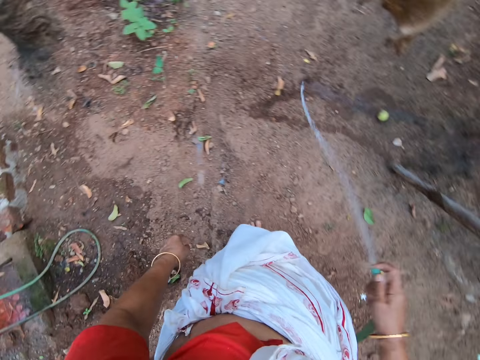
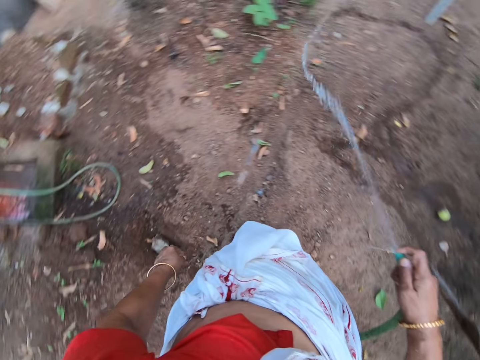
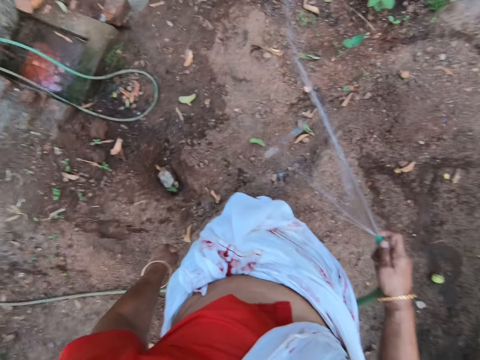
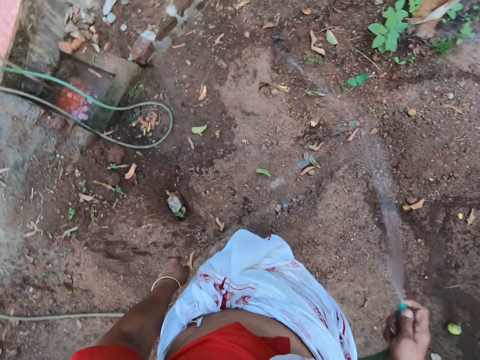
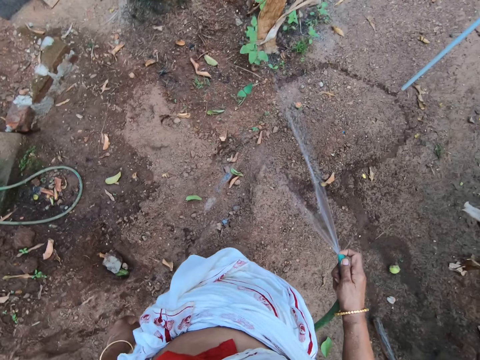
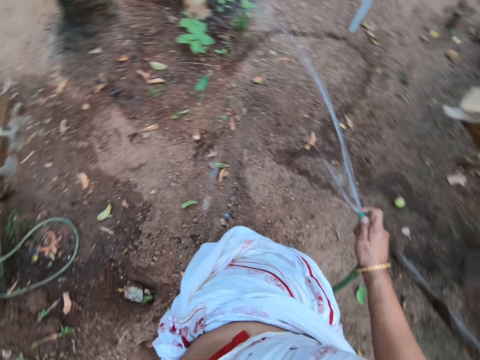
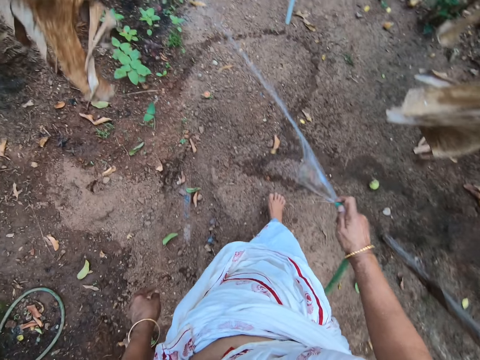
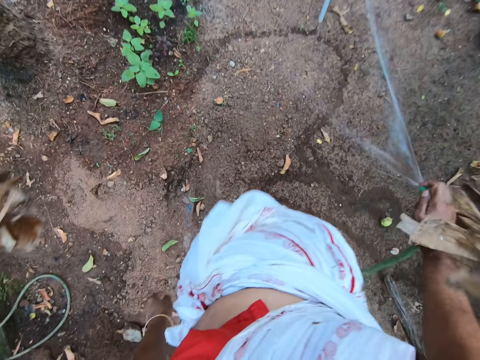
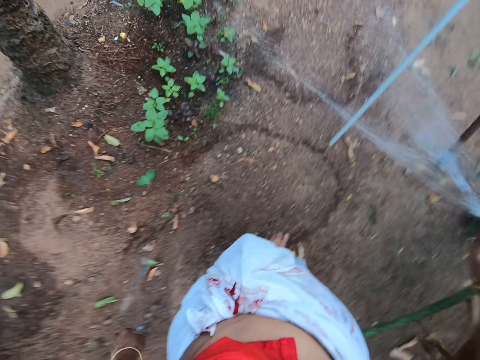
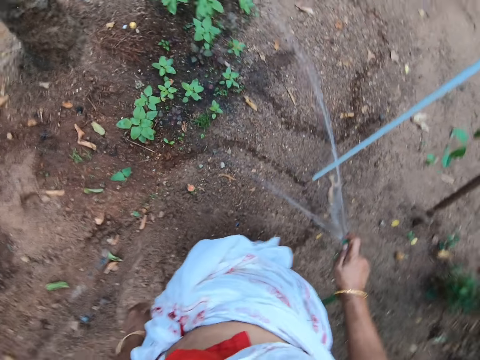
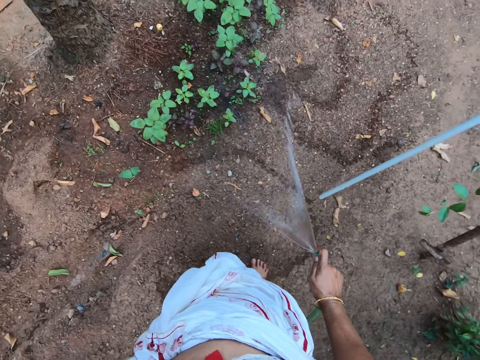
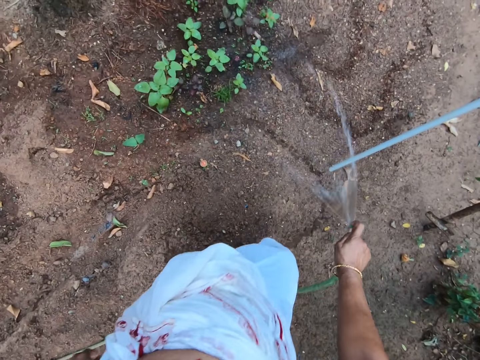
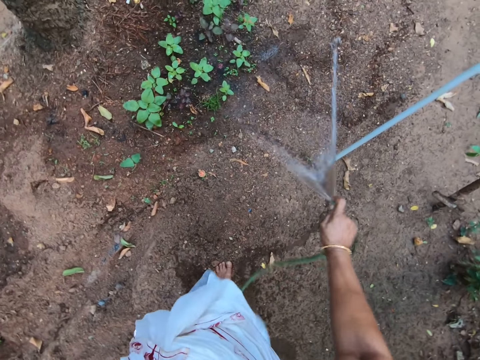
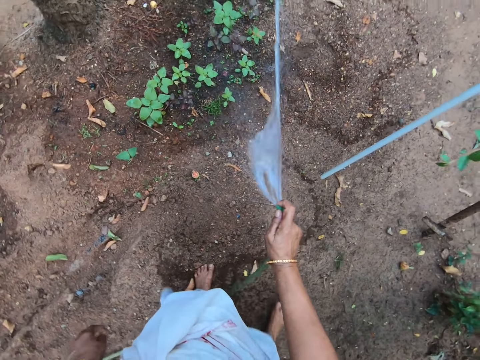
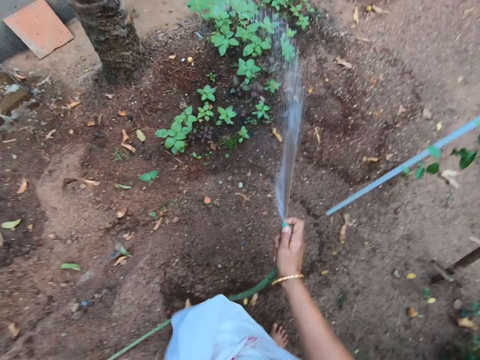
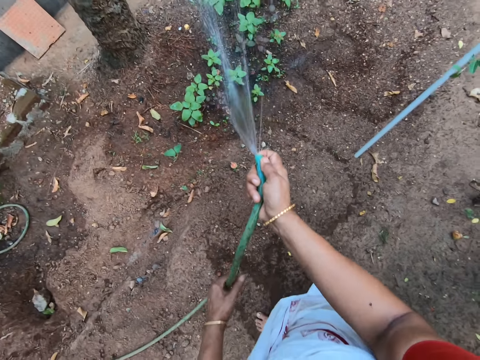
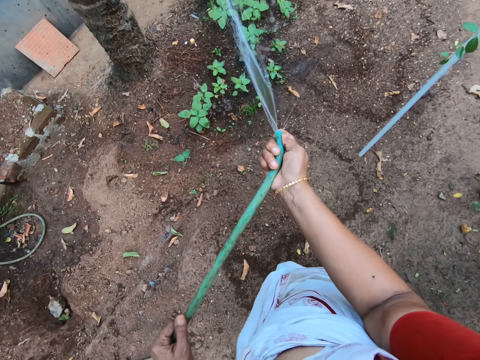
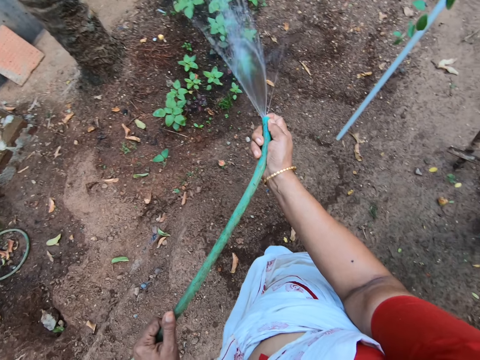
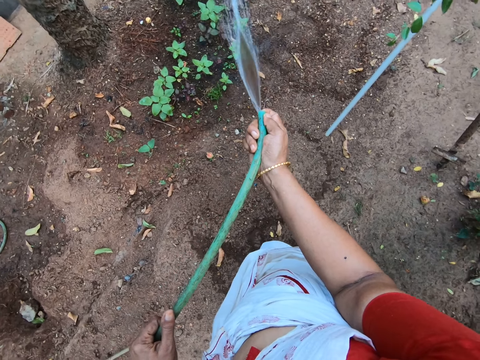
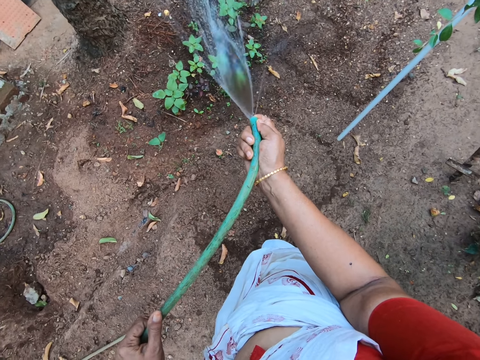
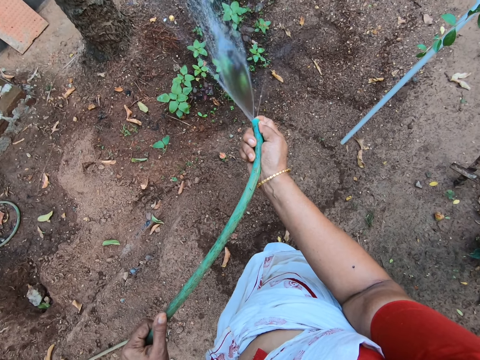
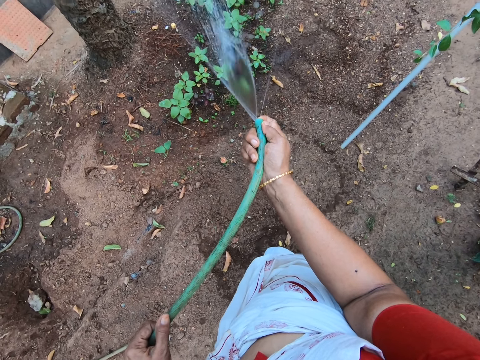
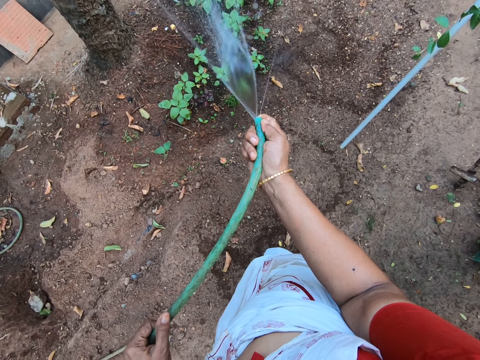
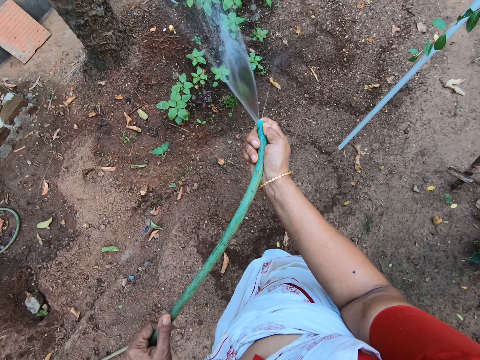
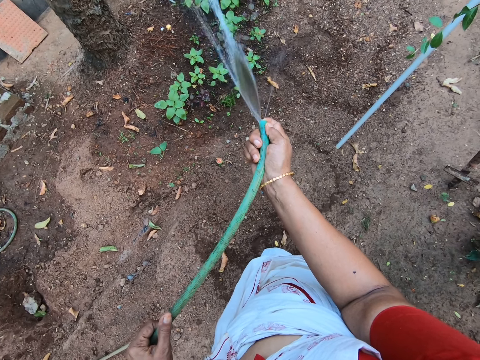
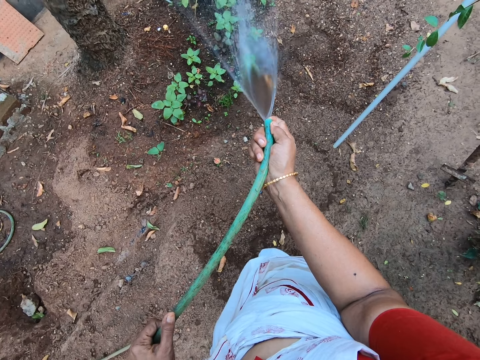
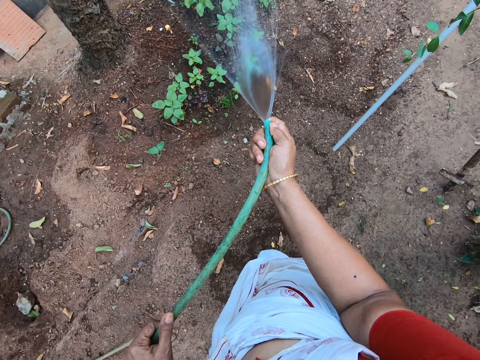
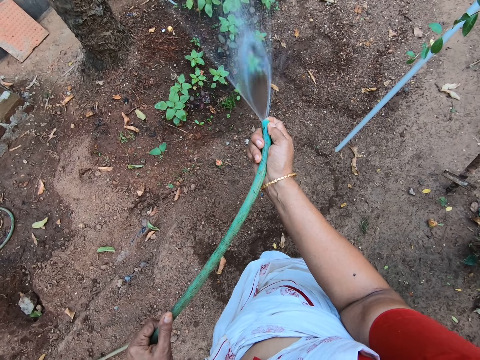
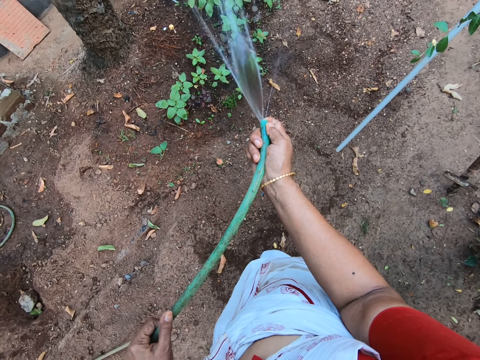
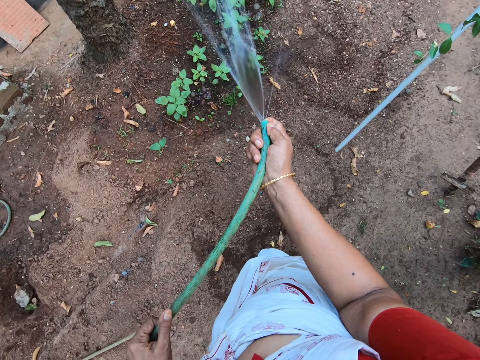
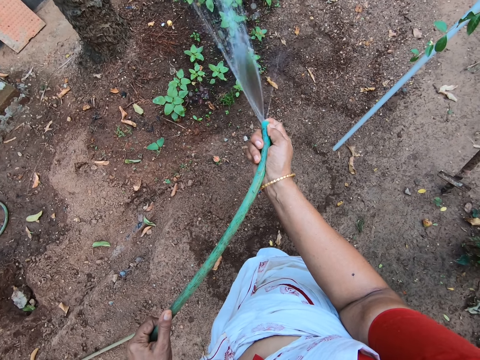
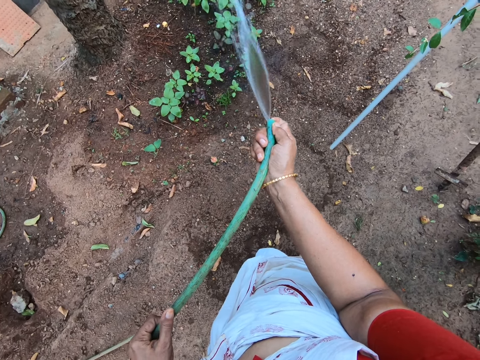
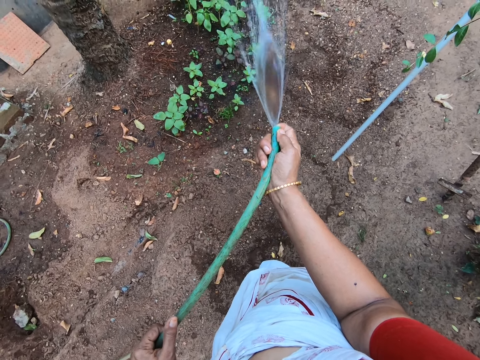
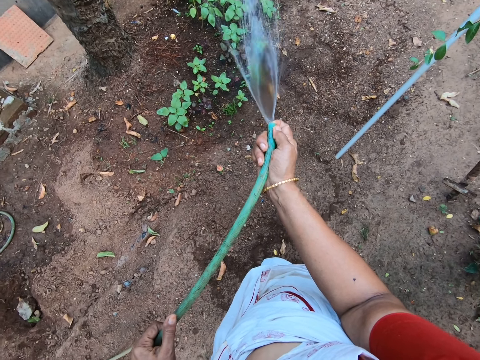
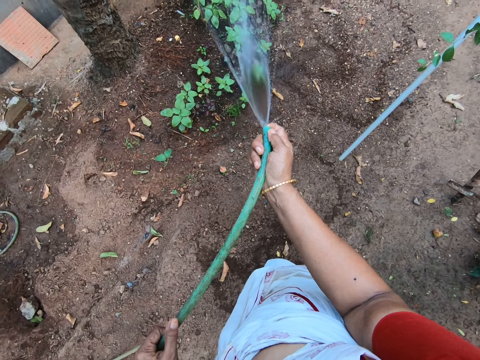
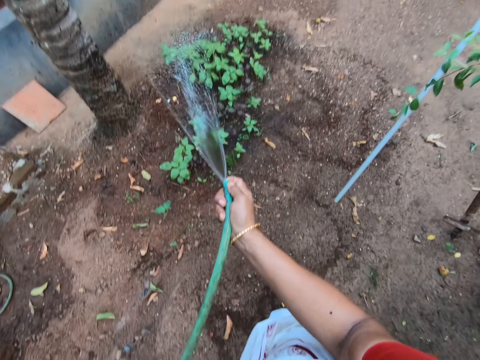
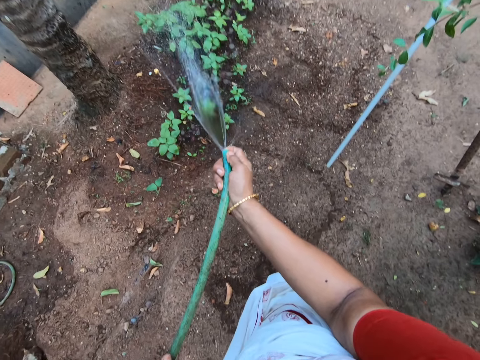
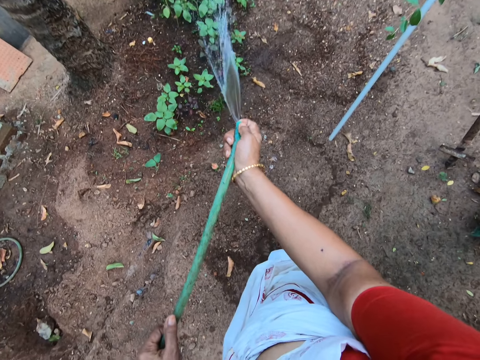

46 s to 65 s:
The camera wearer waters the plants in the garden with a hose pipe. They walk around the garden. They hold the water pipe with the left hand. They water the plants in the garden with the pipe. They slide the left hand on the pipe. They water the plants in the garden with the pipe. They pour water on the plant using the hose pipe.

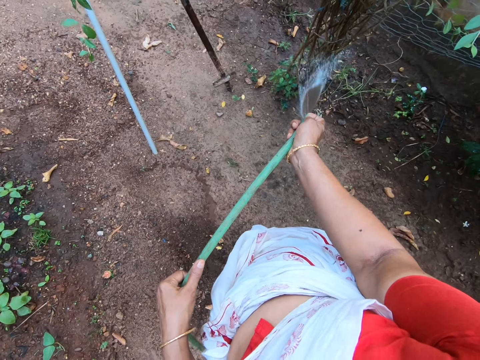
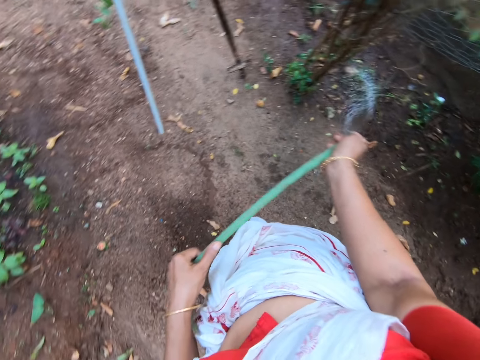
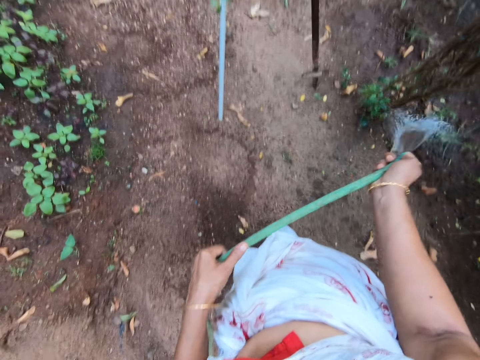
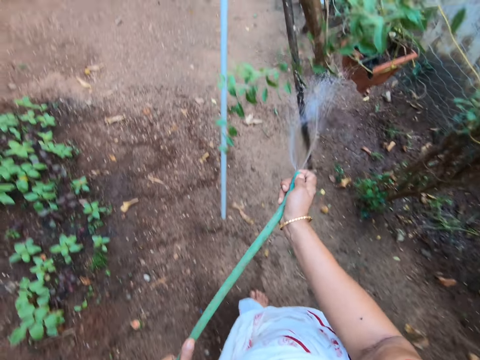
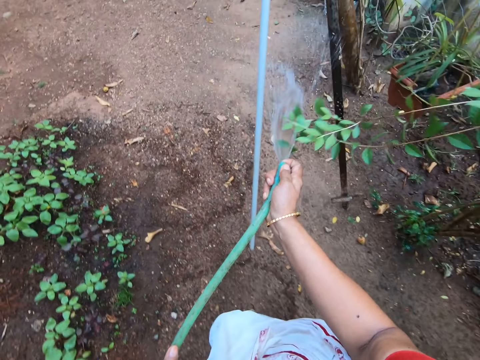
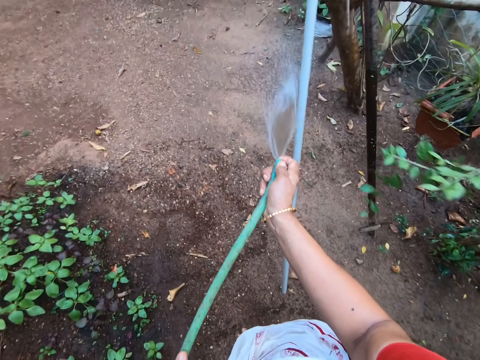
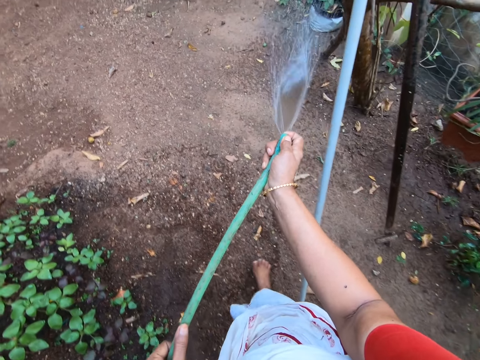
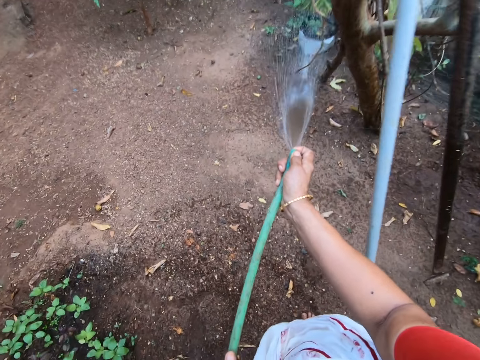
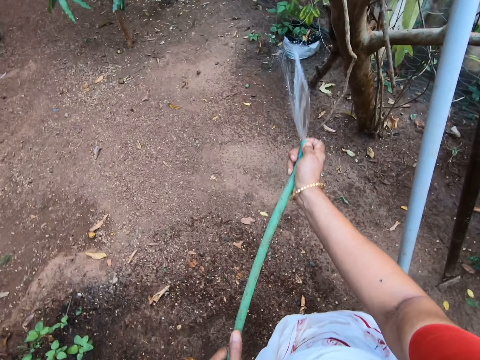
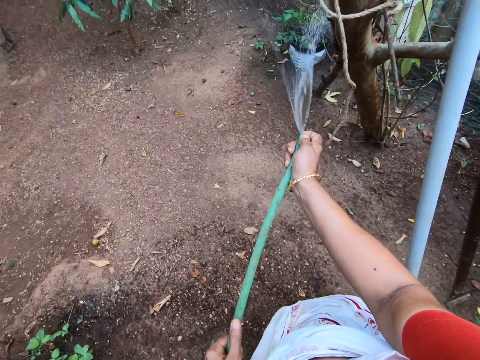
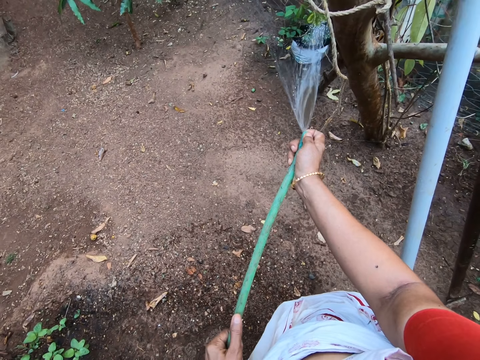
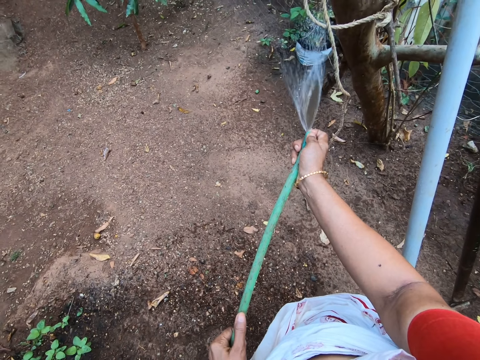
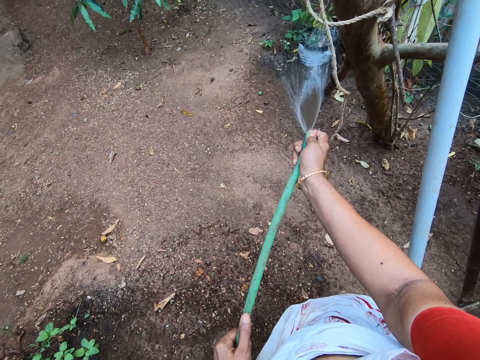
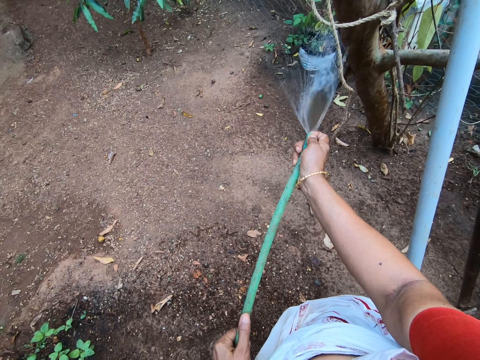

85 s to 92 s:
The camera wearer waters the plants in the garden with a pipe. They walk around the garden.
